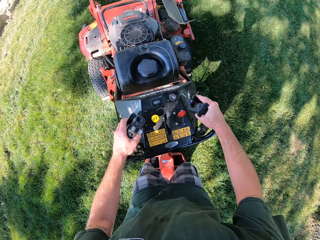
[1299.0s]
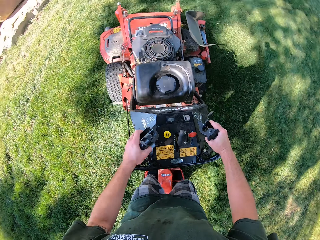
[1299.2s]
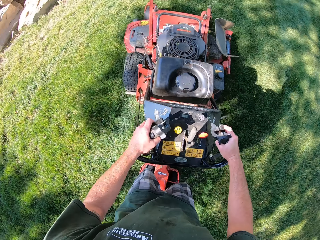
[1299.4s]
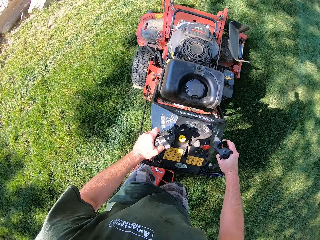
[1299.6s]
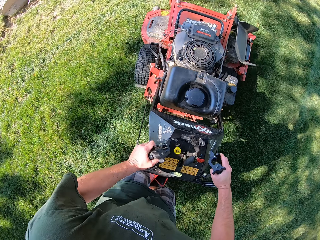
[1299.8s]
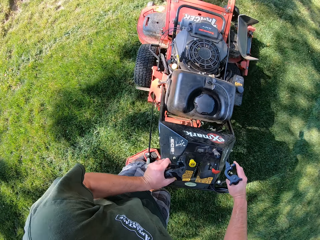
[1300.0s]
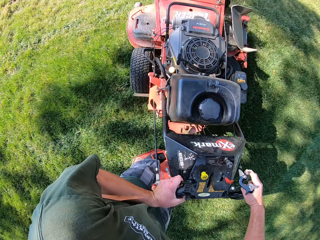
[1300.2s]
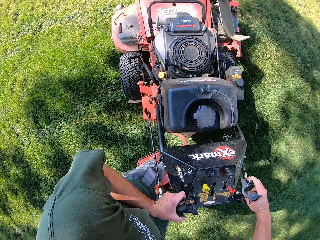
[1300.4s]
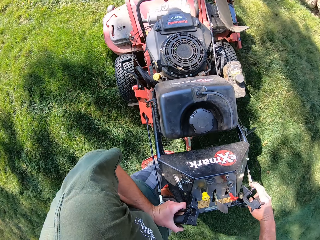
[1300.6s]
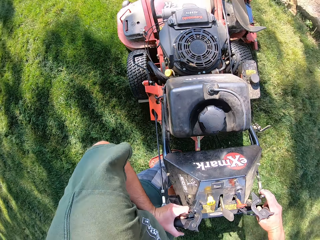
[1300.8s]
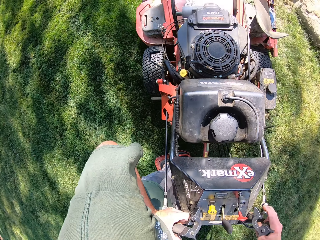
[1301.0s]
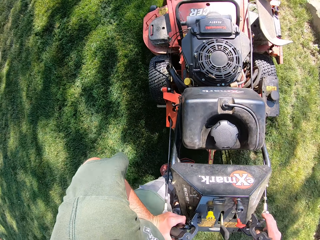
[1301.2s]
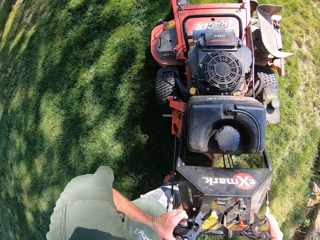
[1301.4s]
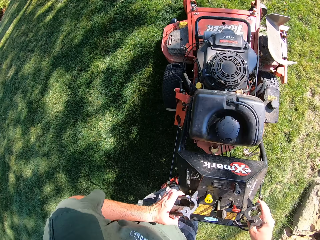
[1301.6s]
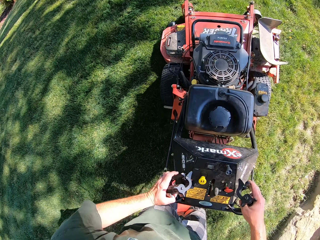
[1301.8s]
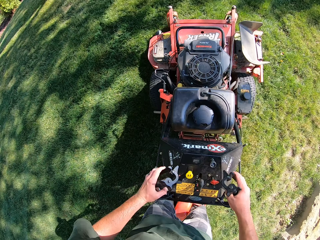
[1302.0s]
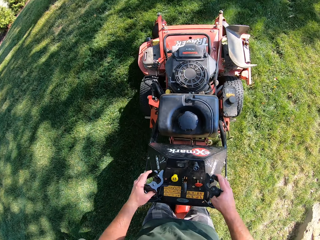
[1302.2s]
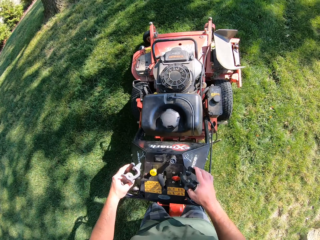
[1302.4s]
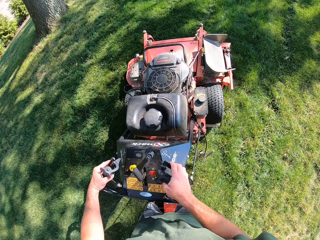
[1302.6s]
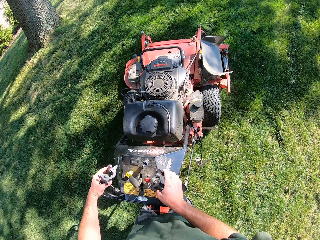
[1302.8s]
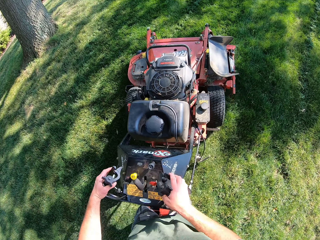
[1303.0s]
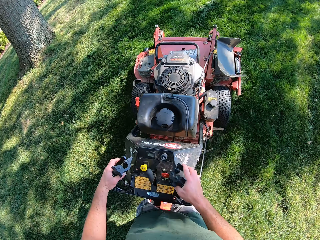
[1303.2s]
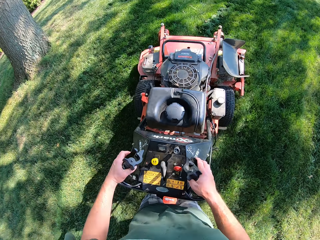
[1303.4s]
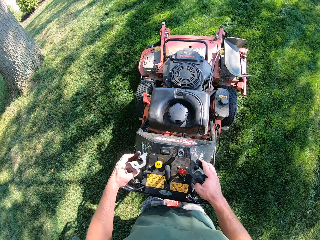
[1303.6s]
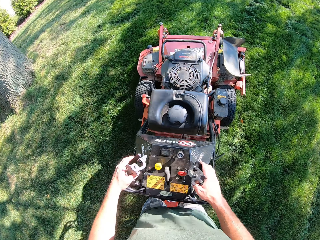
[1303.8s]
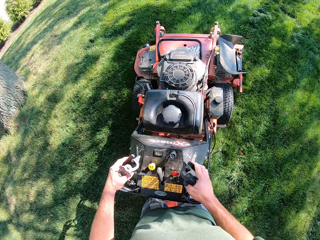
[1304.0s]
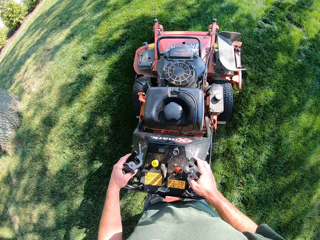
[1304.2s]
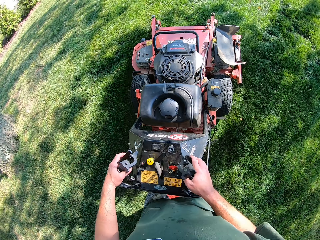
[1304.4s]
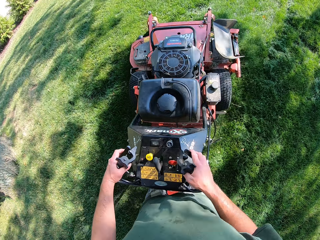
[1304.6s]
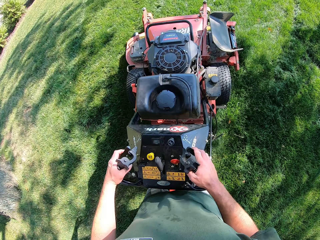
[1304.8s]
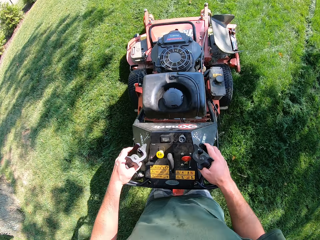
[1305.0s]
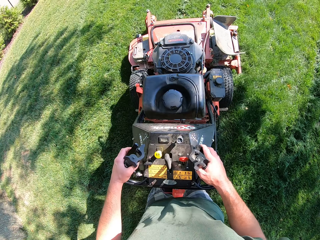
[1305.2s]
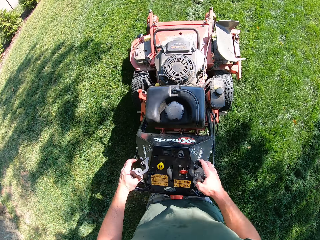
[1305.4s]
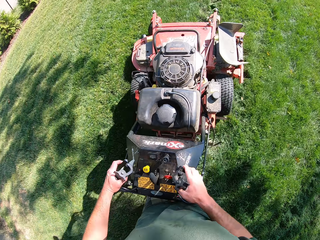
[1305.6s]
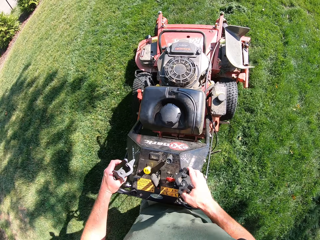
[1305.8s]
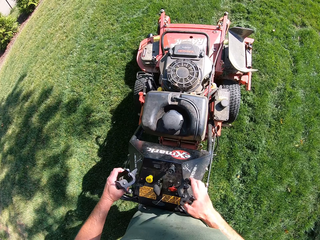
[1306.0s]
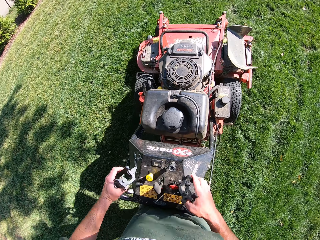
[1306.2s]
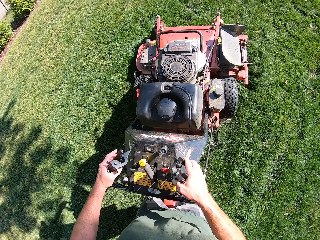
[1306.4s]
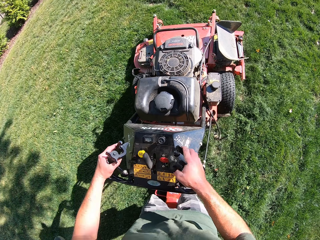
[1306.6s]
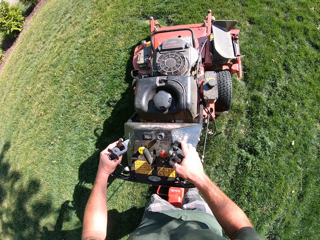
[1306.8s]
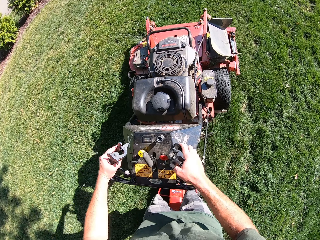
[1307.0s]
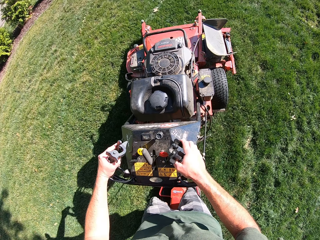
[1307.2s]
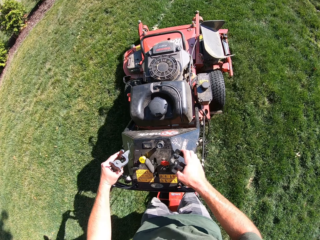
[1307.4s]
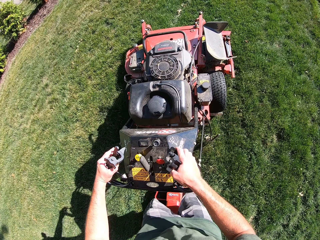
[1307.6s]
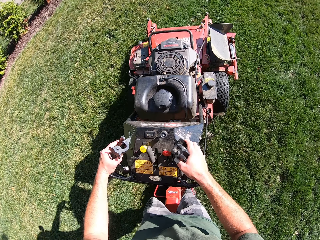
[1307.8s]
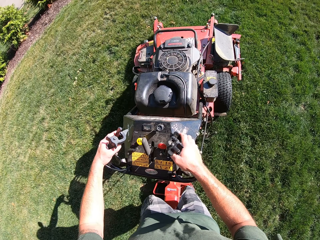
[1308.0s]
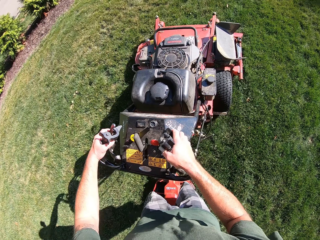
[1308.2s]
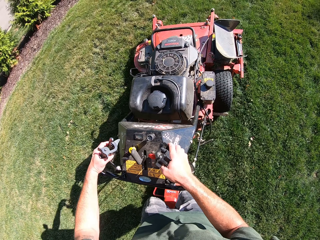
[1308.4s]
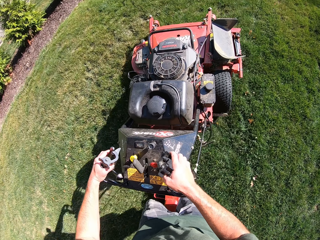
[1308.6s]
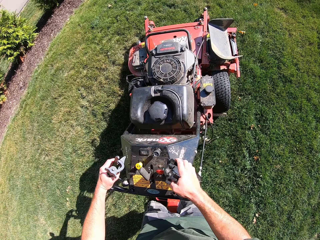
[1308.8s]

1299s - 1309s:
The camera wearer turns the lawn mower in an anticlockwise direction on the lawn. They cut grass using the lawn mower.

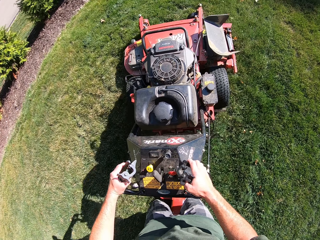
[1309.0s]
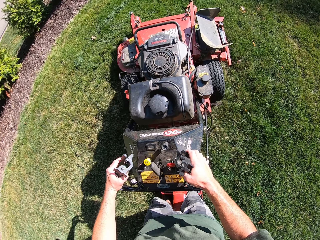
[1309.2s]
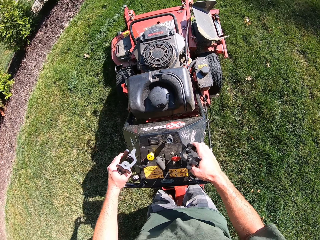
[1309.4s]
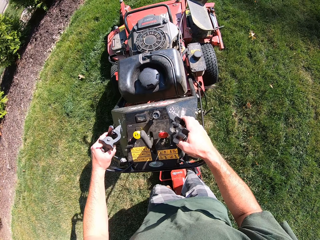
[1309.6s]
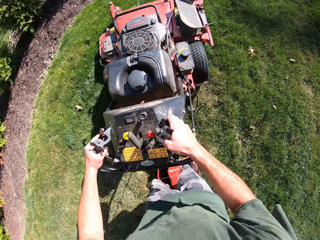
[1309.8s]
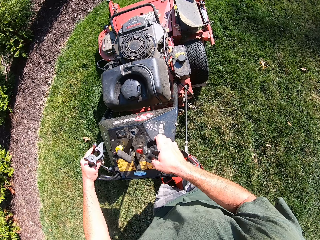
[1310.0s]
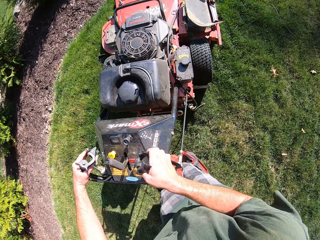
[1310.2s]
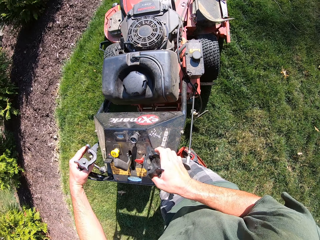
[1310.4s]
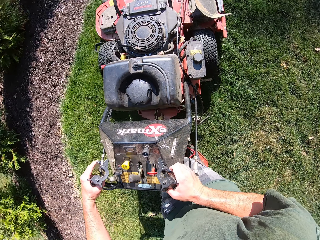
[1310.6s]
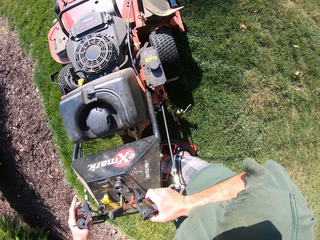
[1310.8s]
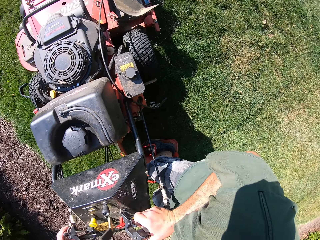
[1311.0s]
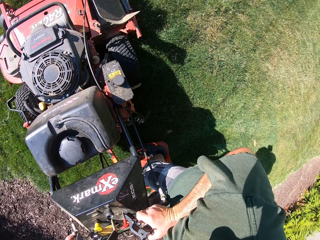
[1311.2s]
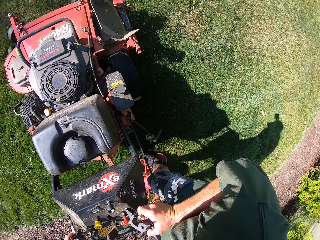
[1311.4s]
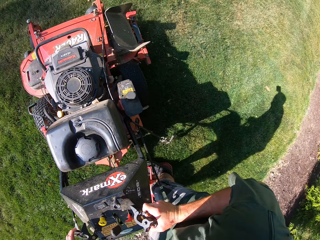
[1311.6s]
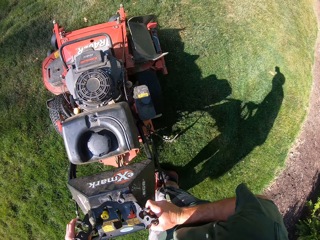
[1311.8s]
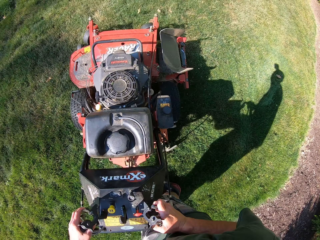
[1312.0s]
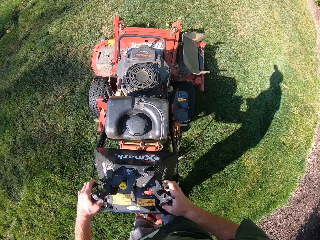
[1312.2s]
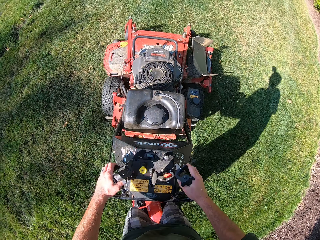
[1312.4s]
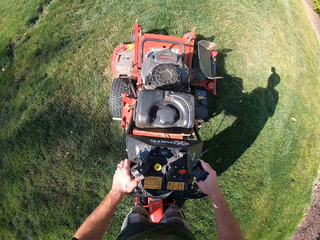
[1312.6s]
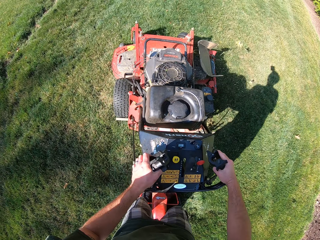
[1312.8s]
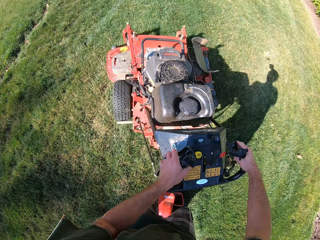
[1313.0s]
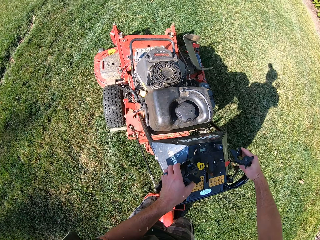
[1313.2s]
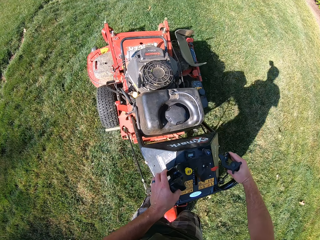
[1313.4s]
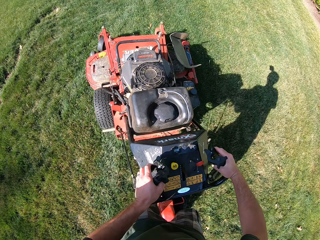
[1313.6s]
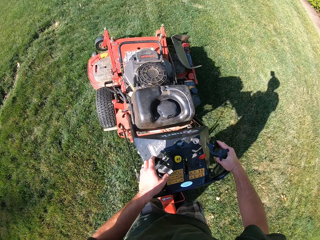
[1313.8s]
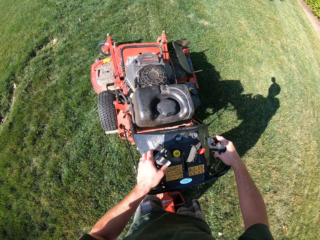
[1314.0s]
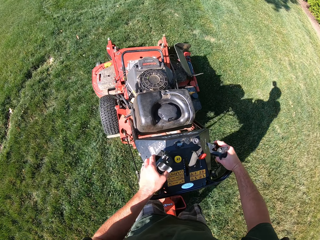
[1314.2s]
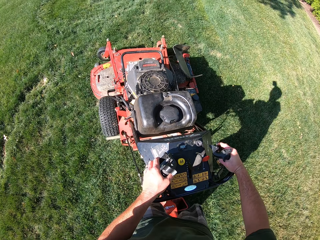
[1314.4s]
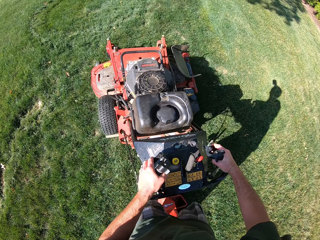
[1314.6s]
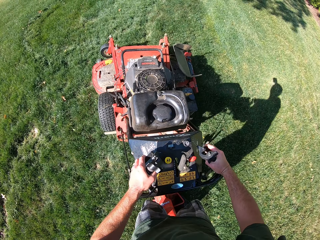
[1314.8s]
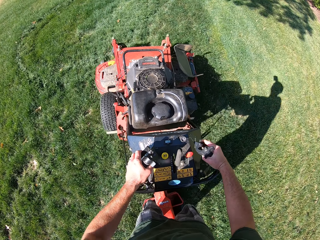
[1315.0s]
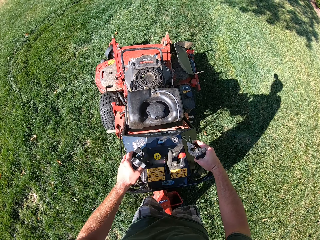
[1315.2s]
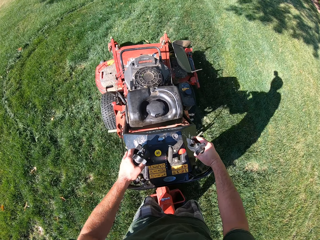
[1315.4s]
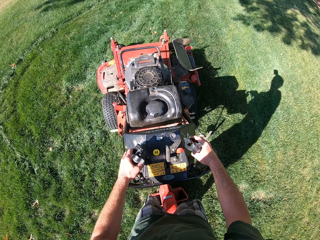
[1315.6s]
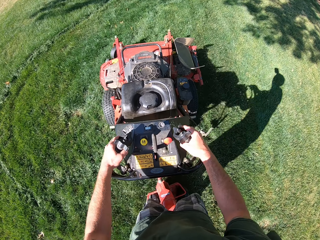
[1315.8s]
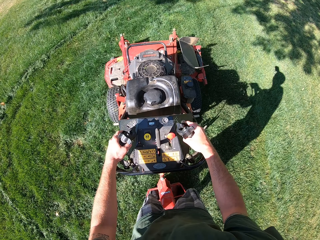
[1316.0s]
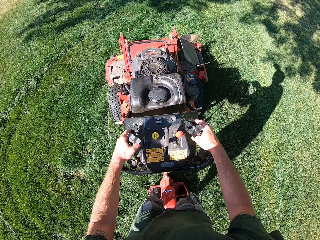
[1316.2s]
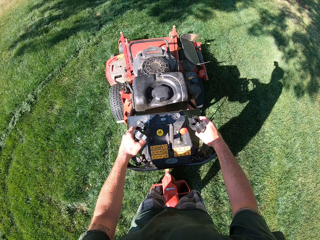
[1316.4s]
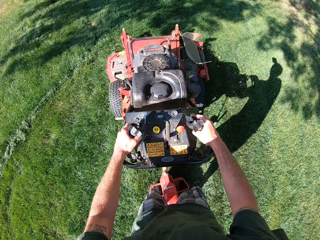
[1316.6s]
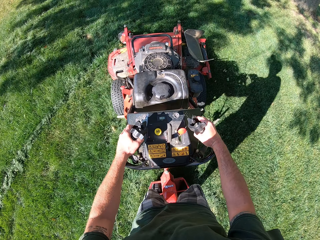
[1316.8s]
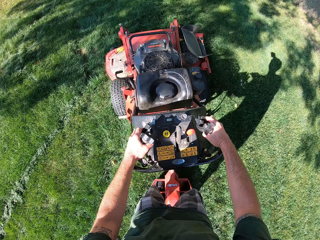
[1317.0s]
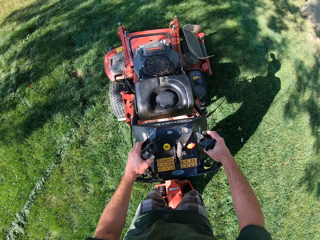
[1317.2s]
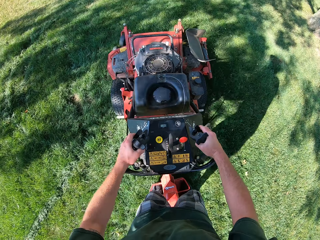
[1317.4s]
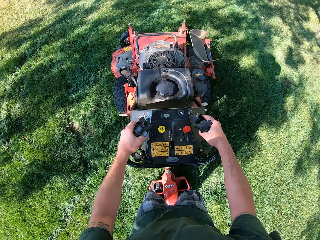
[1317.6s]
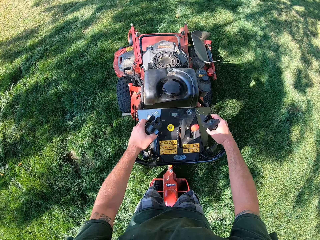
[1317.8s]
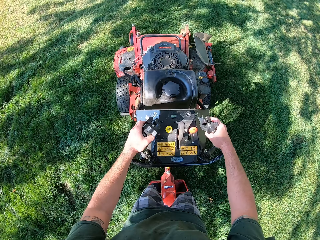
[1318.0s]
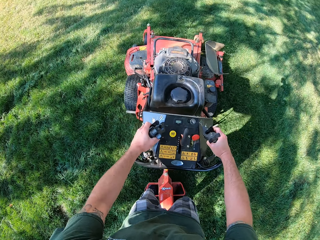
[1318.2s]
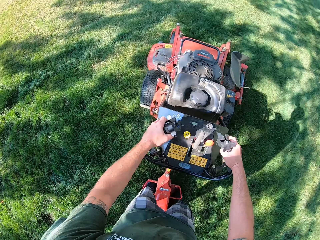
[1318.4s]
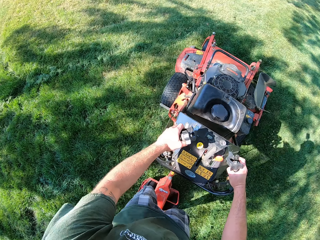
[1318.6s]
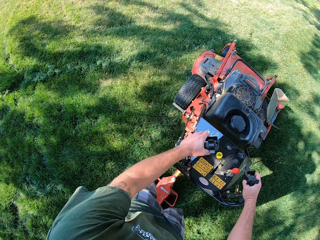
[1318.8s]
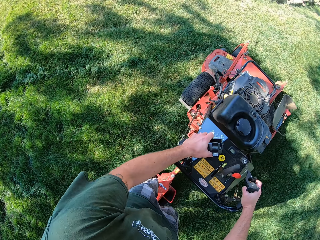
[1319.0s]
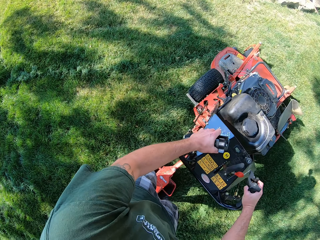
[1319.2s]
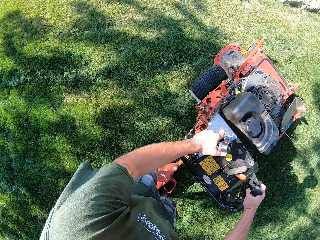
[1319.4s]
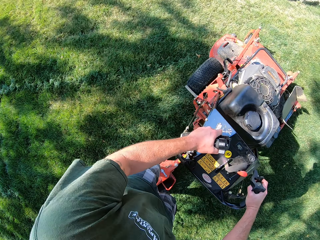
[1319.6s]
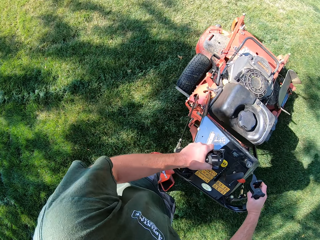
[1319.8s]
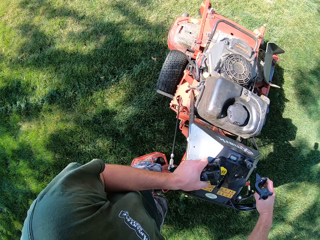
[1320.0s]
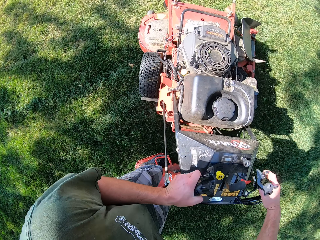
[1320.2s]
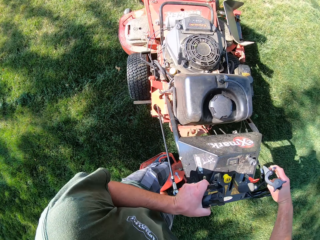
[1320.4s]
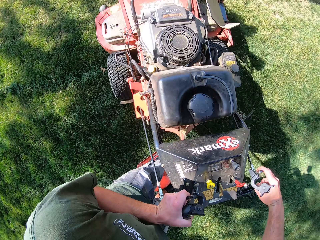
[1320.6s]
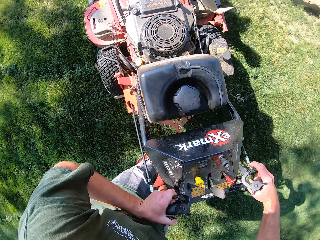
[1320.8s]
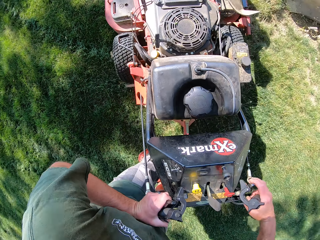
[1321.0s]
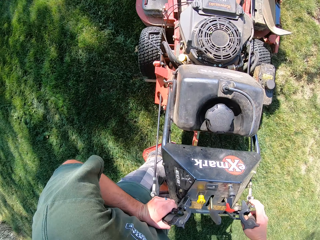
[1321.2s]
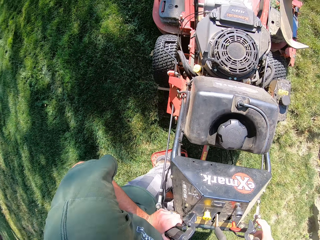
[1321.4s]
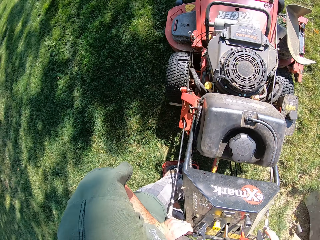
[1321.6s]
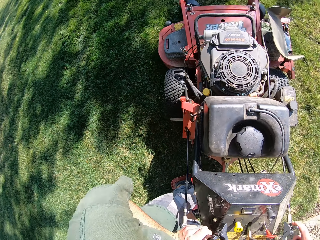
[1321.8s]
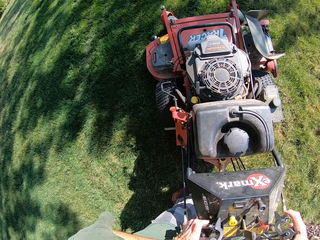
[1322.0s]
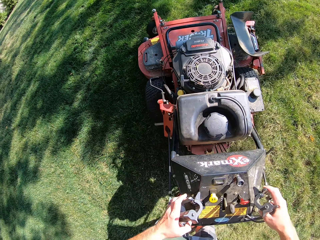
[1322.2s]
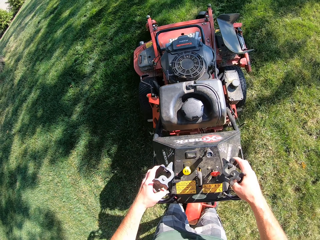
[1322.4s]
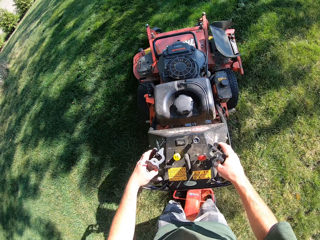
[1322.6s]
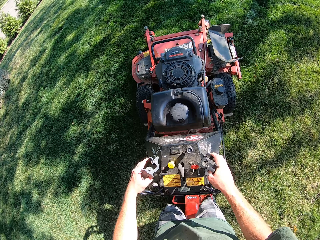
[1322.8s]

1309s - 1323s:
The camera wearer turns the lawn mower in a clockwise direction on the lawn. They cut grass using the lawn mower. They turn the lawn mower in an anticlockwise direction on the lawn.
